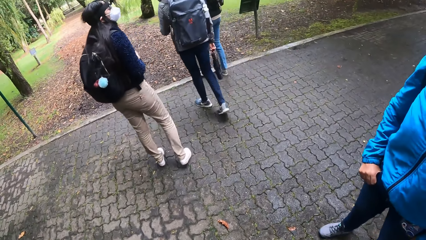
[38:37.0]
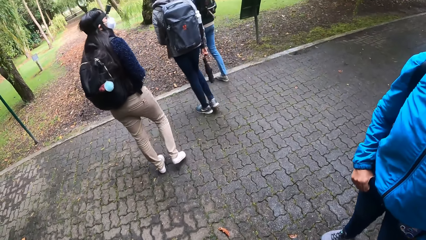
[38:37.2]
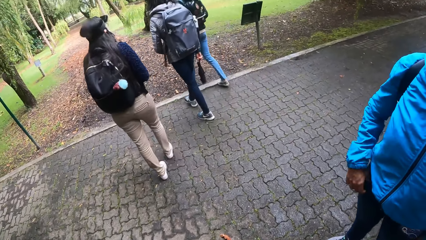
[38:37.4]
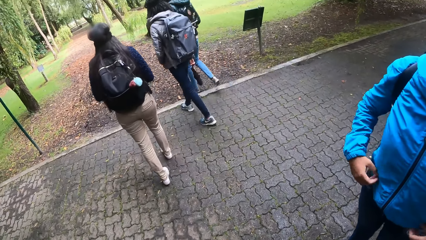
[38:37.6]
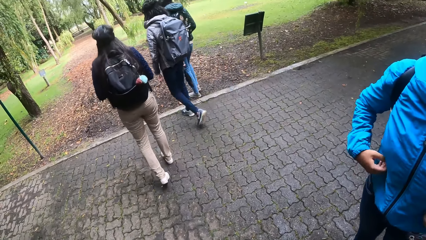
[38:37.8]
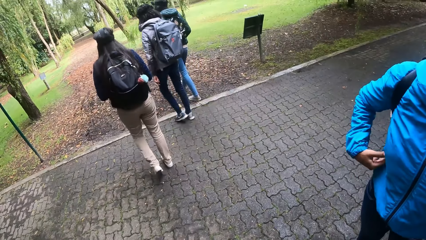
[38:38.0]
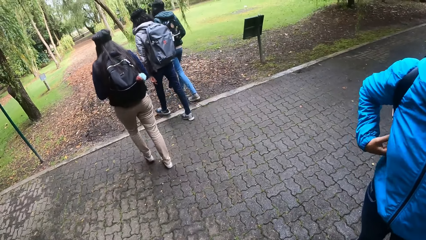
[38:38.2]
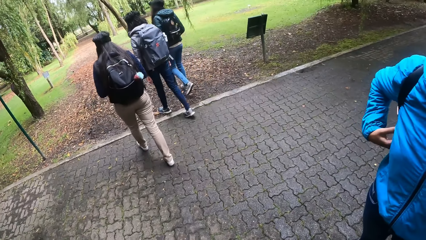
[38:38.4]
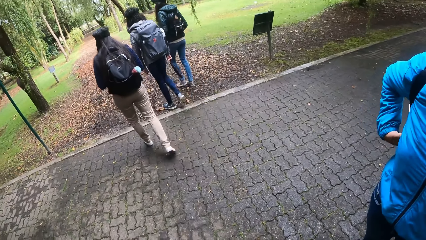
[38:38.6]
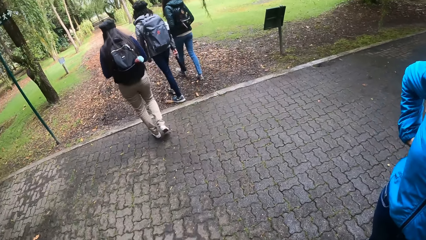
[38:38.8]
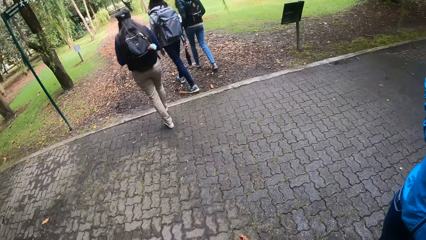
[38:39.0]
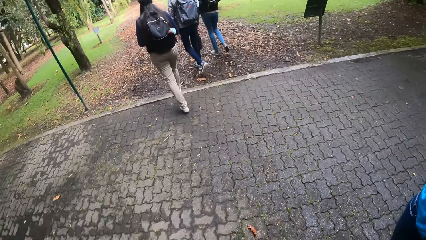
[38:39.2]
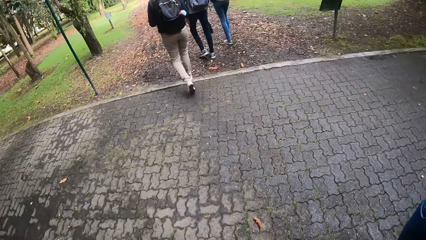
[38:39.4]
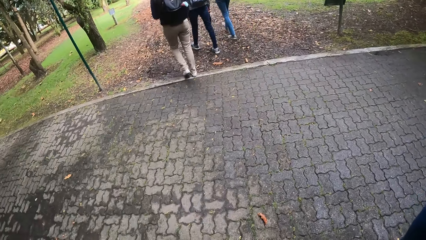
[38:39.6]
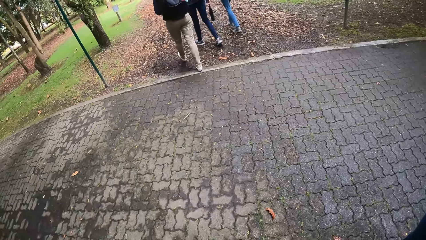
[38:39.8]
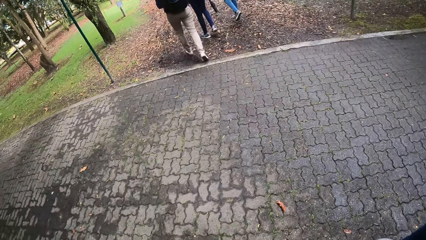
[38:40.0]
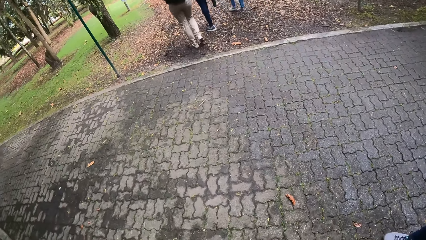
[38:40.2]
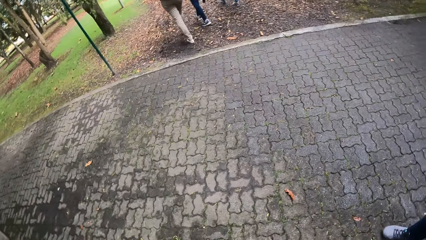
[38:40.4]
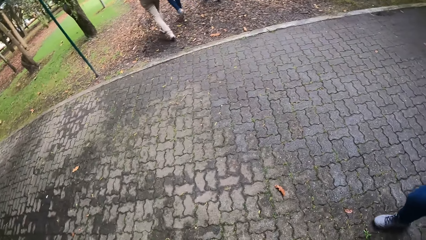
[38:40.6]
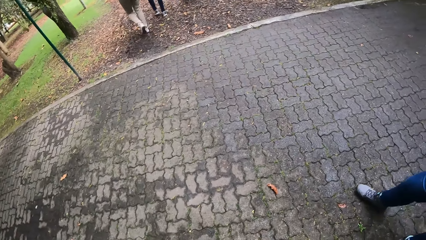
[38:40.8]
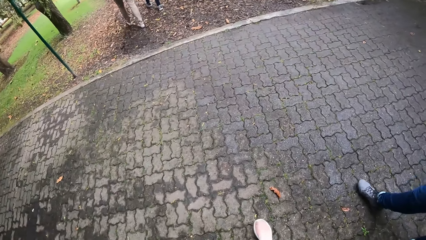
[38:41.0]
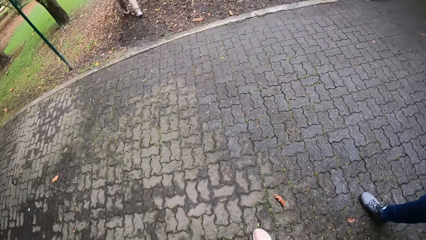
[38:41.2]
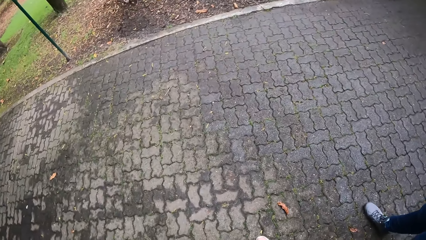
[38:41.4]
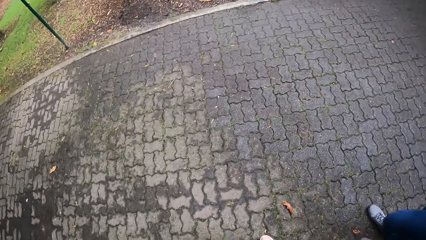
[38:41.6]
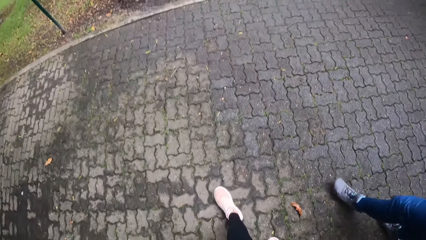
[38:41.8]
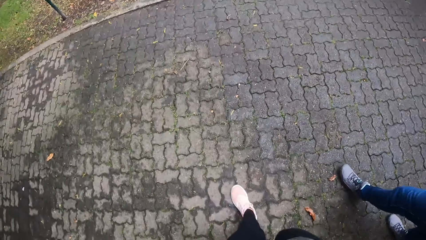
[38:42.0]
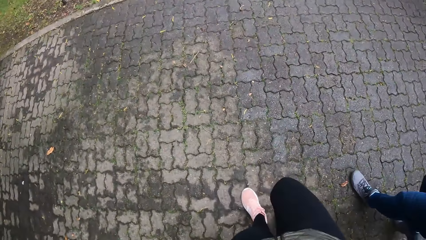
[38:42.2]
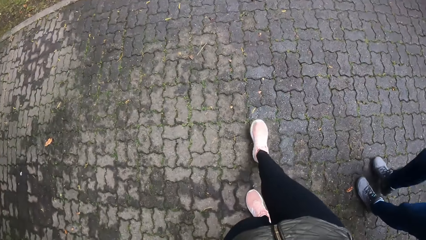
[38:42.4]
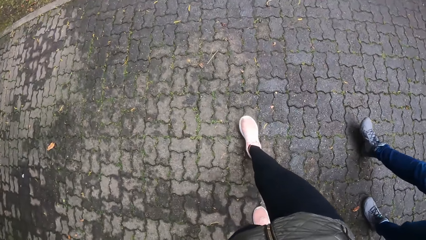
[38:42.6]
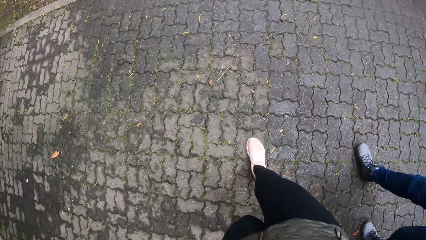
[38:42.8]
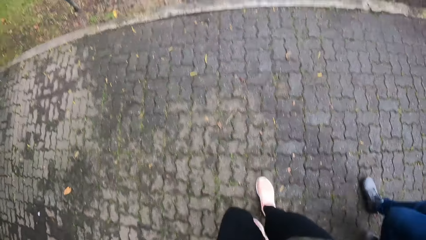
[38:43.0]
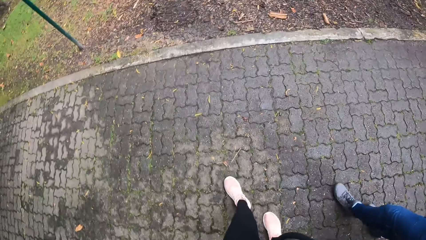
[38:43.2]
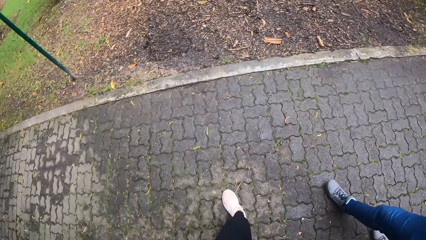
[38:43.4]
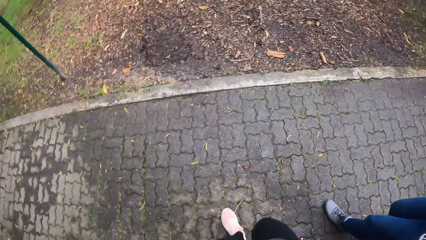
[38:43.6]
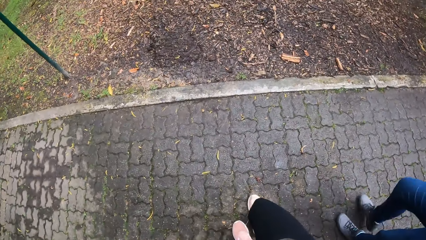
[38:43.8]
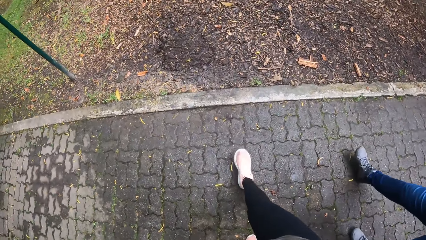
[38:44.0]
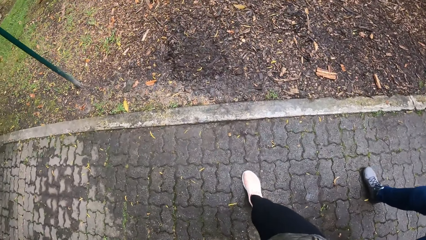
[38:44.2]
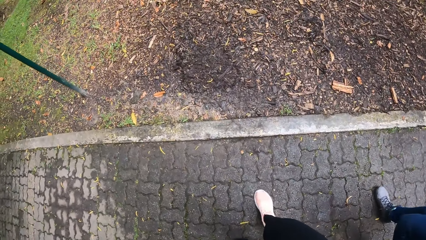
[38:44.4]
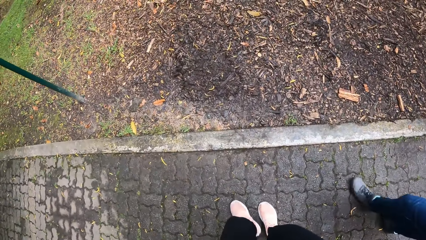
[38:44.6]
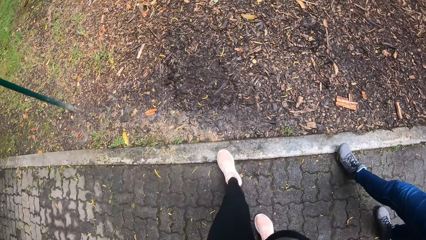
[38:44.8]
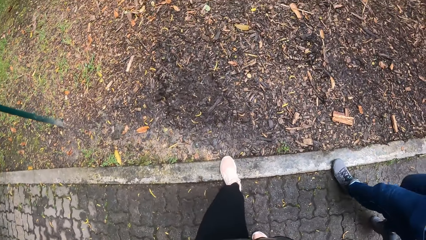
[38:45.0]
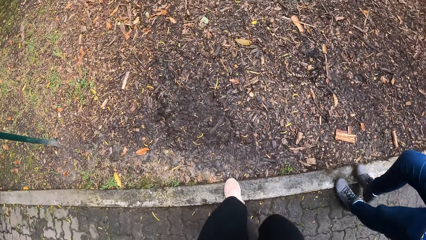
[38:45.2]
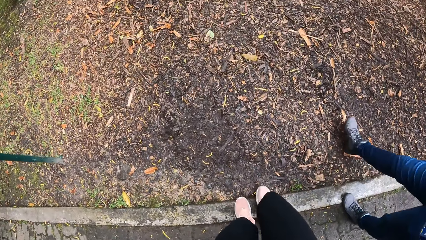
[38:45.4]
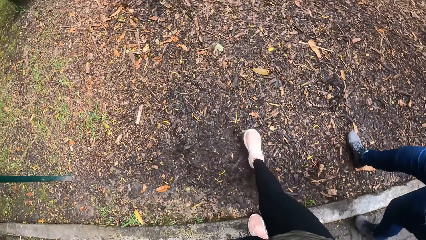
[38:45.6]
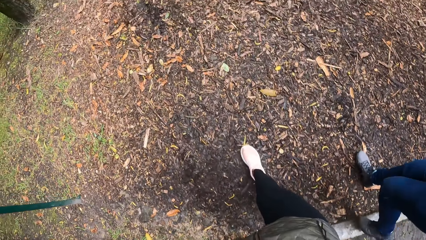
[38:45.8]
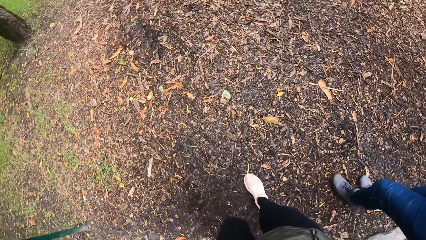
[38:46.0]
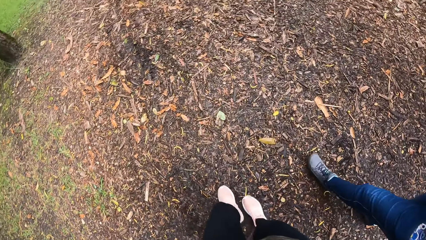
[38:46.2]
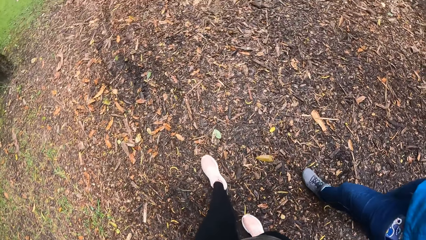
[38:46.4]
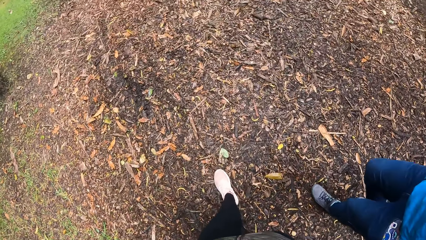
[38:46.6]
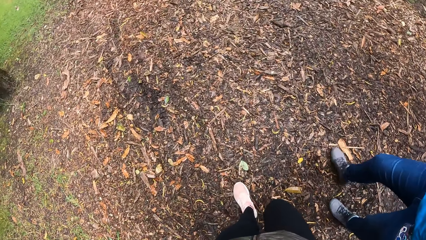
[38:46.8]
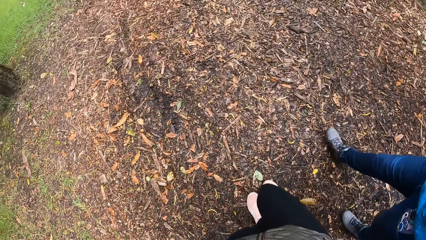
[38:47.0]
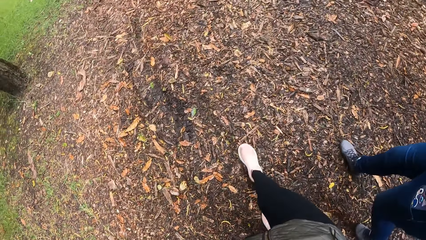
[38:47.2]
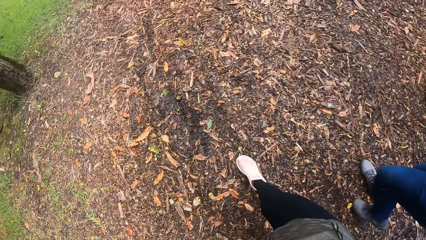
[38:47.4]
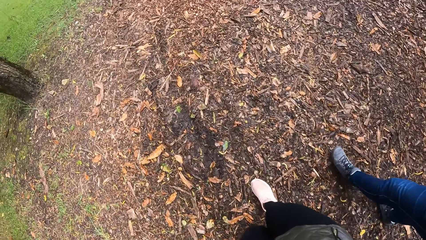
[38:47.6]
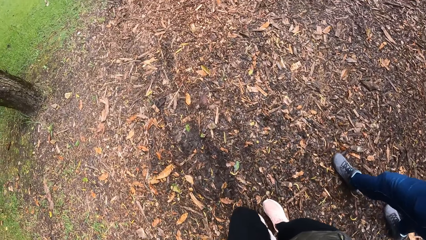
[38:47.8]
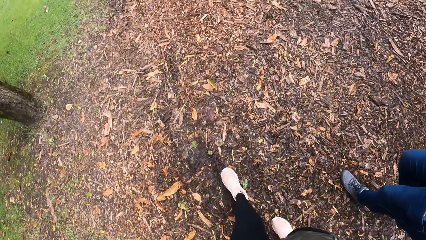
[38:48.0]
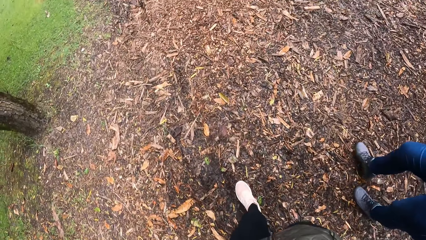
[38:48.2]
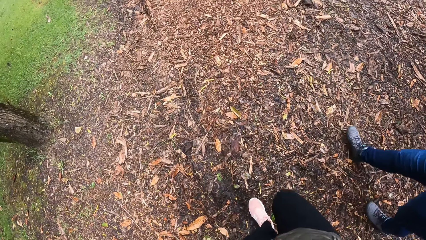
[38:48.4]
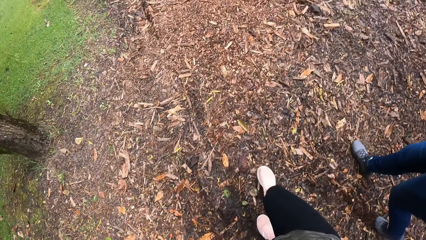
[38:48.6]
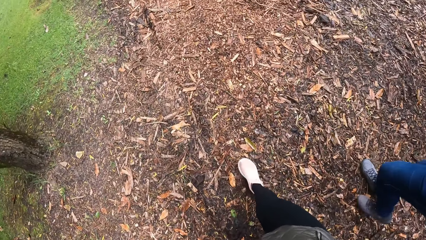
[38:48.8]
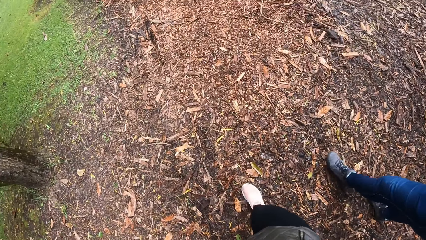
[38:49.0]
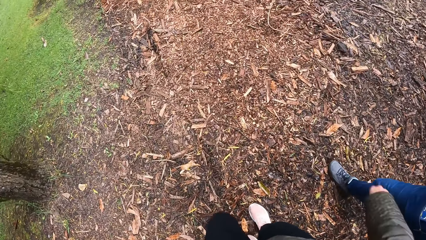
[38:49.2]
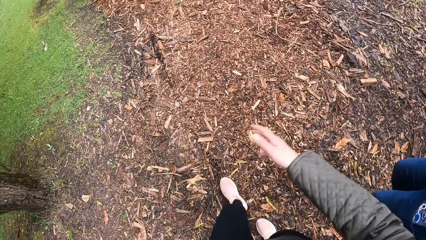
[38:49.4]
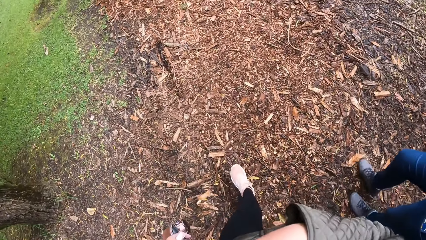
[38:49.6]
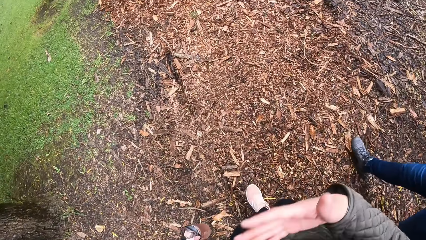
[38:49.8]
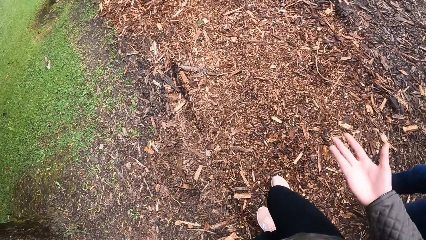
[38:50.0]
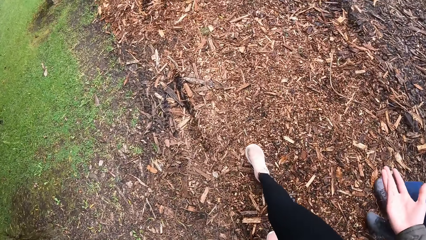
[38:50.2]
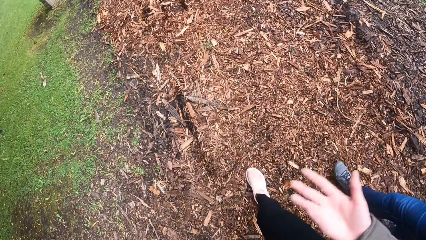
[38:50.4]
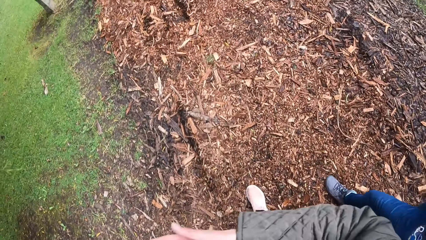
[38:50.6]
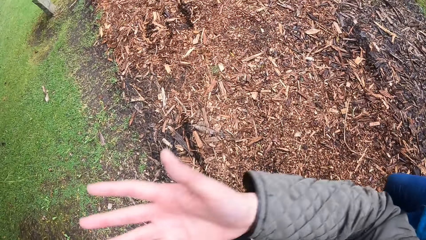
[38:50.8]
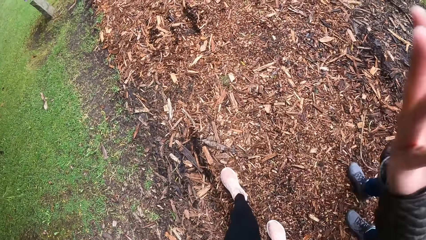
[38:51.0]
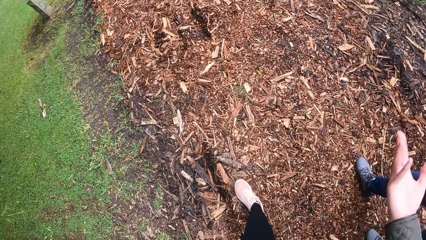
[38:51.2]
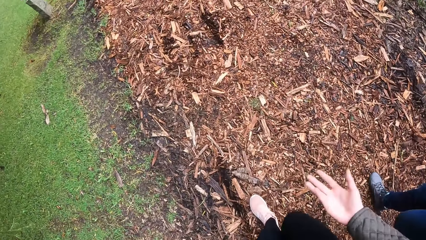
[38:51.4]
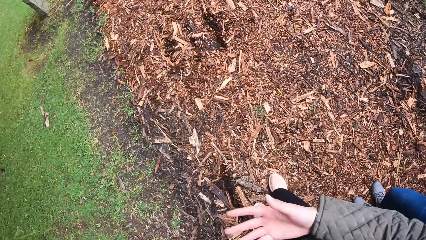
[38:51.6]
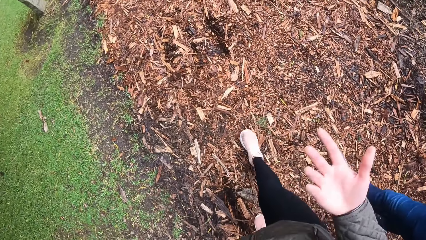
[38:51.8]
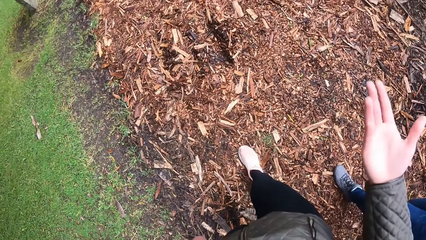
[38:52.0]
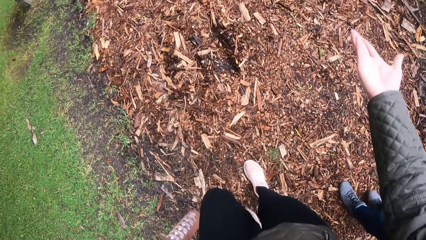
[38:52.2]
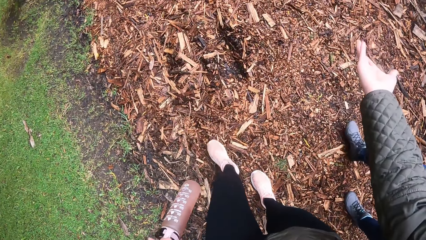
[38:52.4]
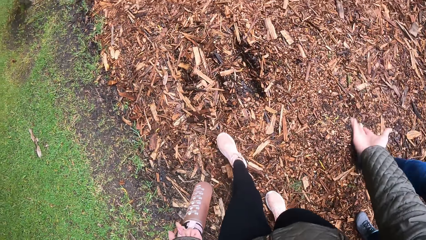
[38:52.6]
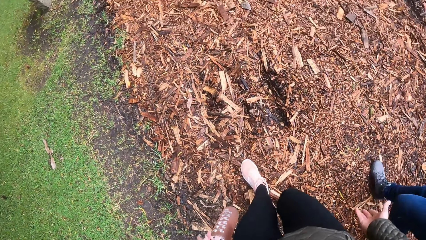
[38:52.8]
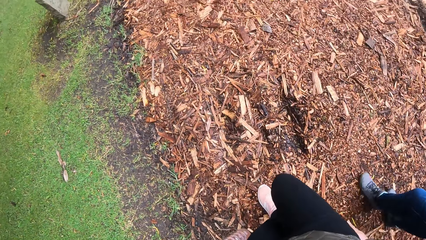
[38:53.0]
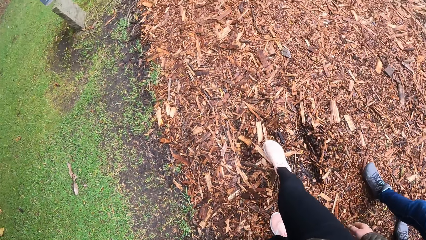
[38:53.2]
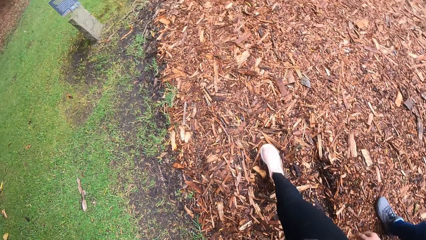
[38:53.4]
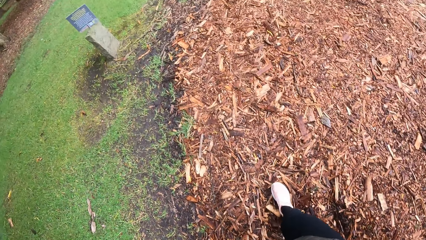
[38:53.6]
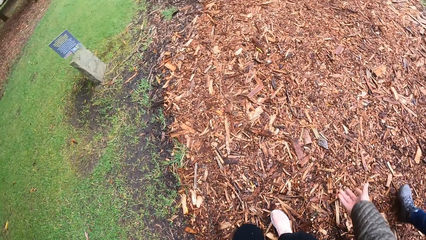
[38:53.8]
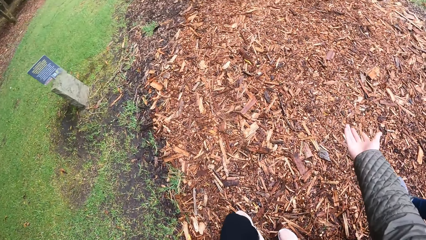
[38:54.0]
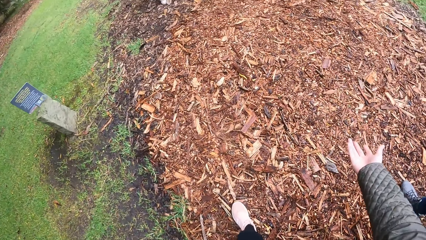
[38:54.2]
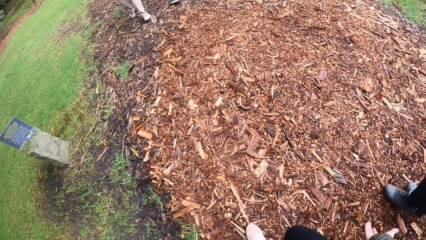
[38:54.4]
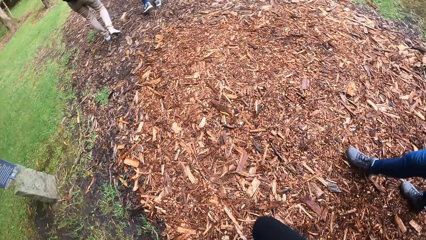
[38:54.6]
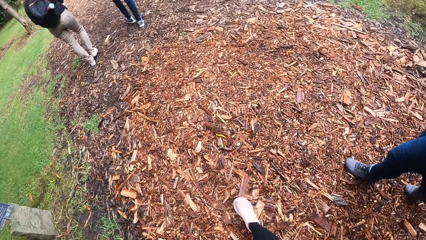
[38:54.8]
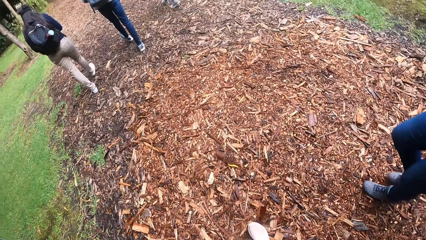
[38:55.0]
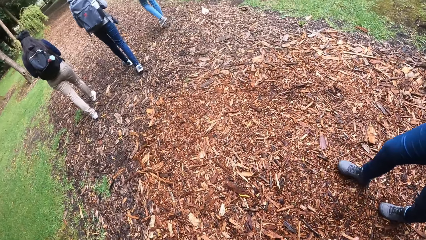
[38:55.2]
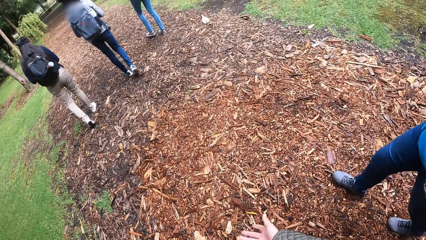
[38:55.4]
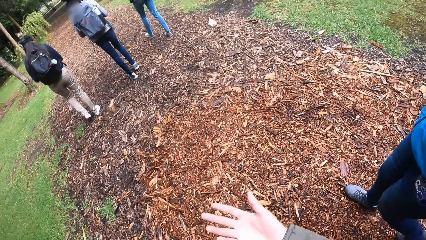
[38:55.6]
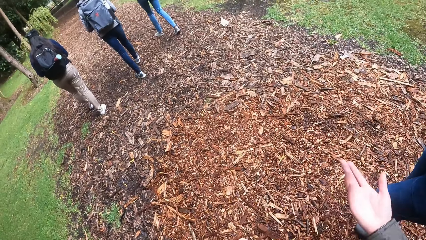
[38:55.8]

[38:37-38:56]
A woman, another woman, and a third woman walk on a field. The camera wearer talks to a man. They walk on the field with another woman and interact with the woman.
